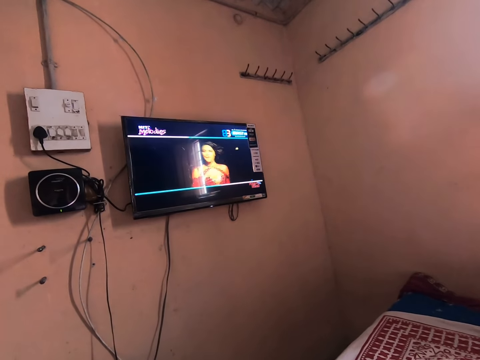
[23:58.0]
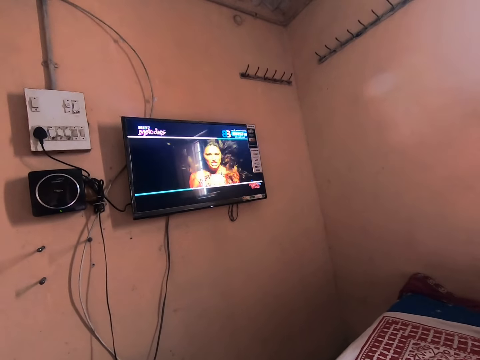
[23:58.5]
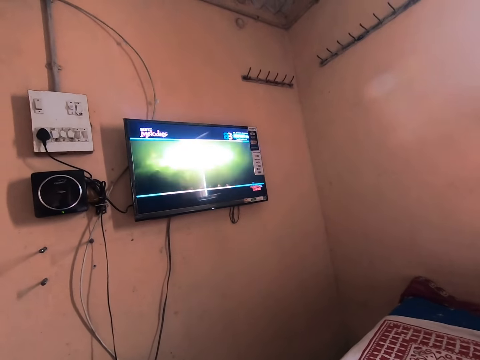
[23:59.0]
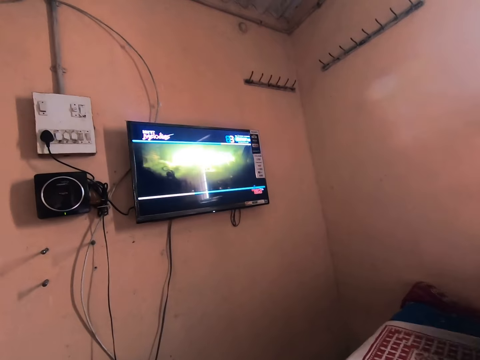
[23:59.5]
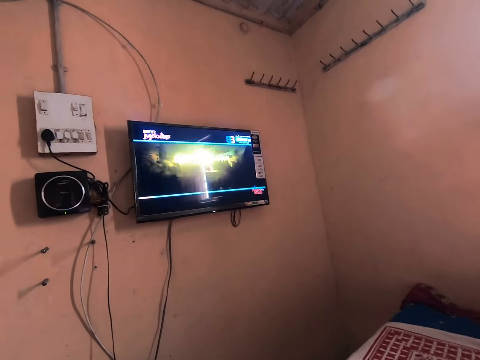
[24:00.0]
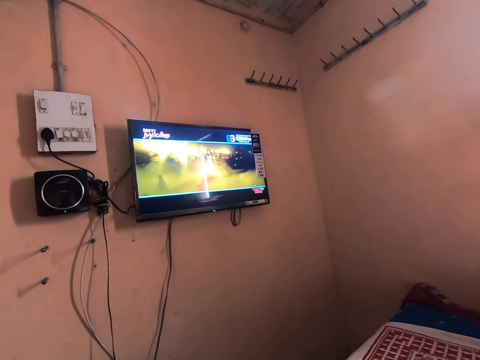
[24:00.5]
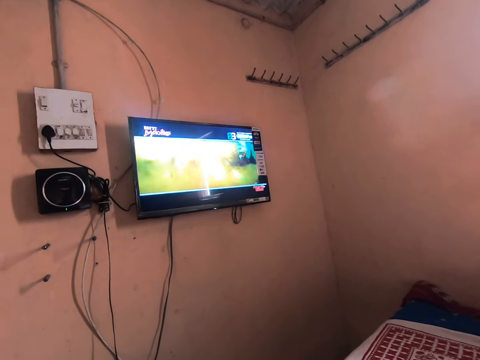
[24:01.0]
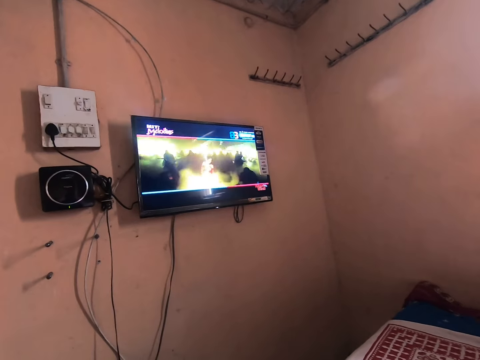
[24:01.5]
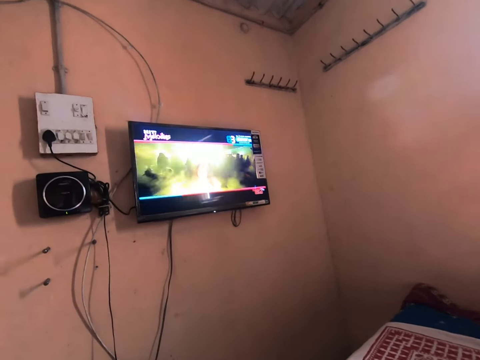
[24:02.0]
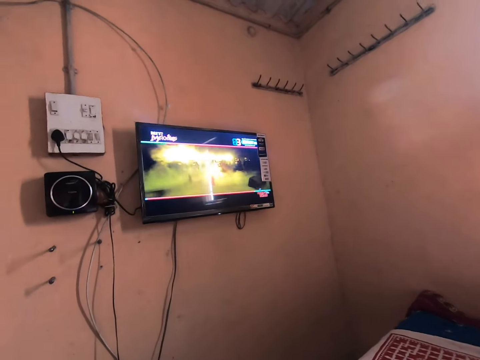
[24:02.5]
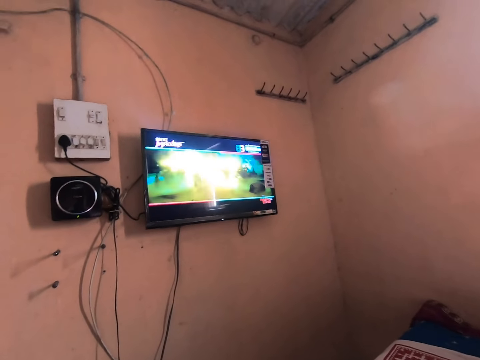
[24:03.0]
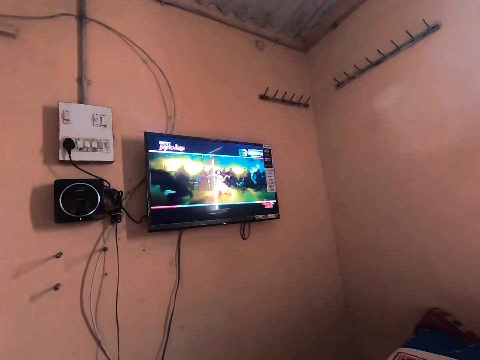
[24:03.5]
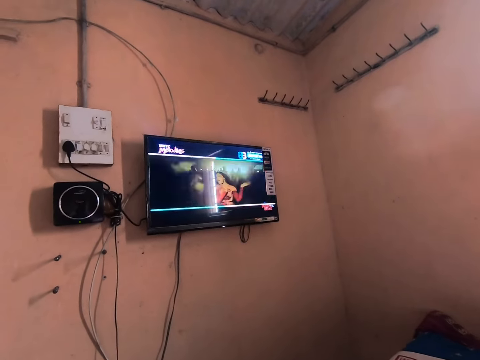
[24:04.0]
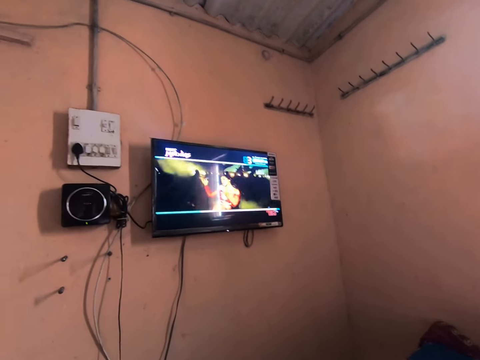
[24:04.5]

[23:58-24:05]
The camera wearer moves a remote controller.

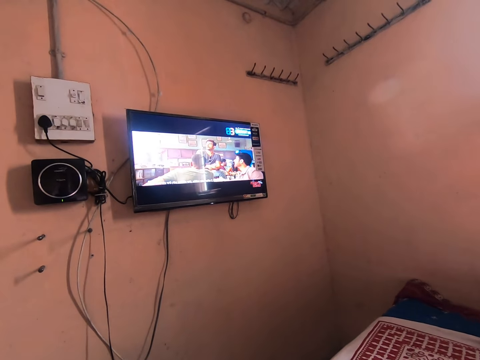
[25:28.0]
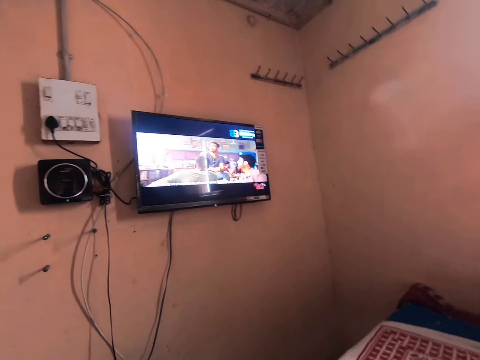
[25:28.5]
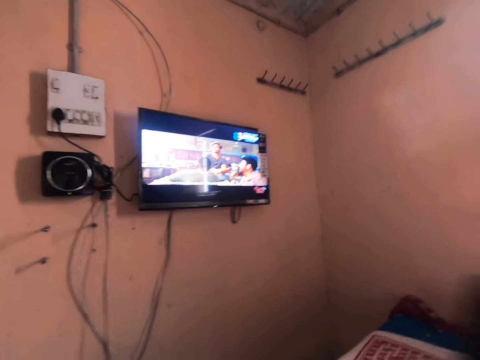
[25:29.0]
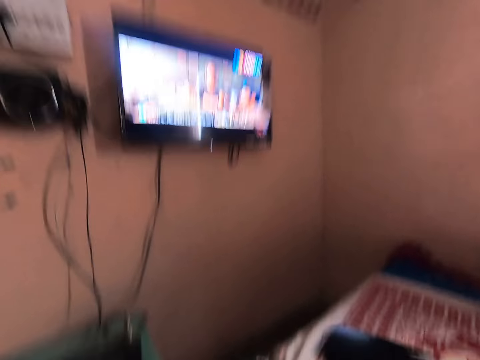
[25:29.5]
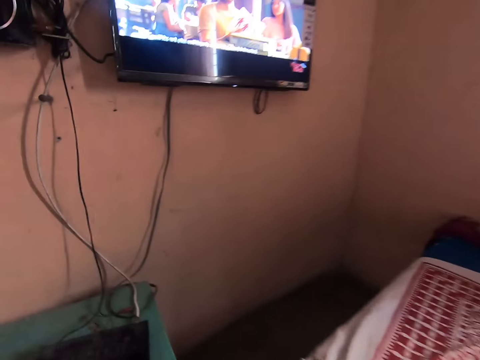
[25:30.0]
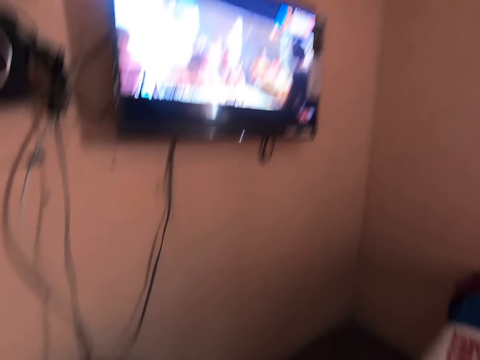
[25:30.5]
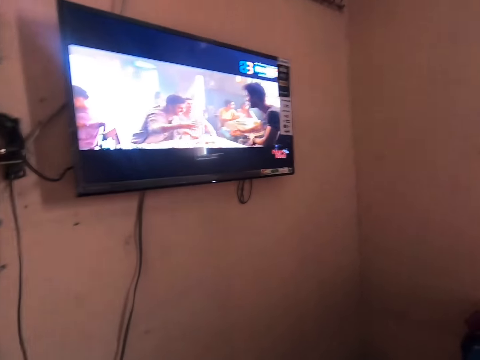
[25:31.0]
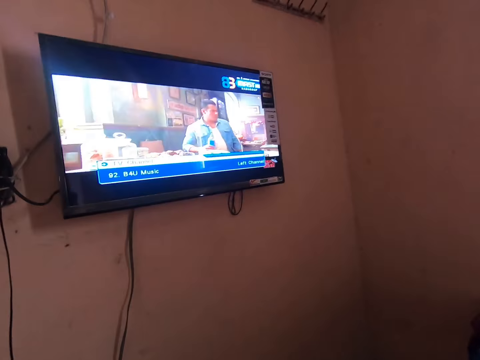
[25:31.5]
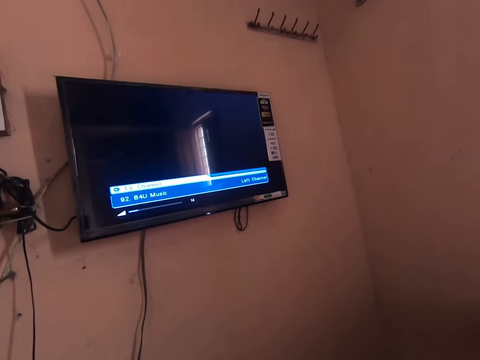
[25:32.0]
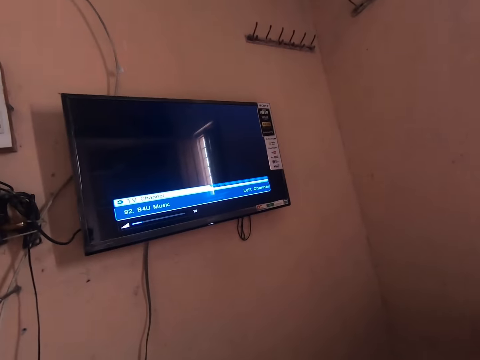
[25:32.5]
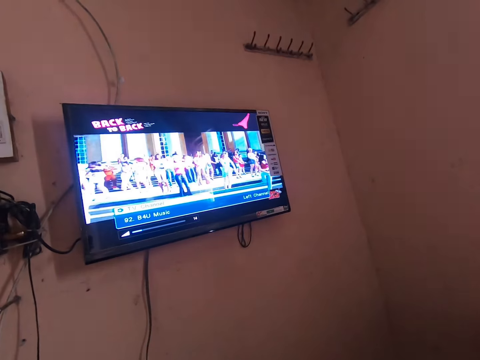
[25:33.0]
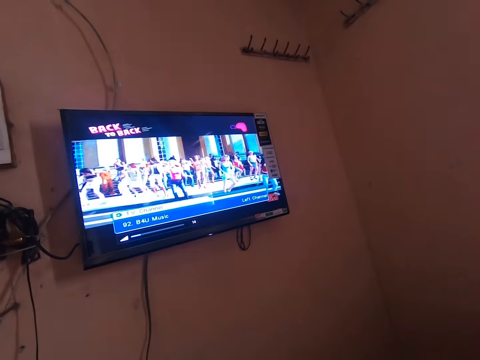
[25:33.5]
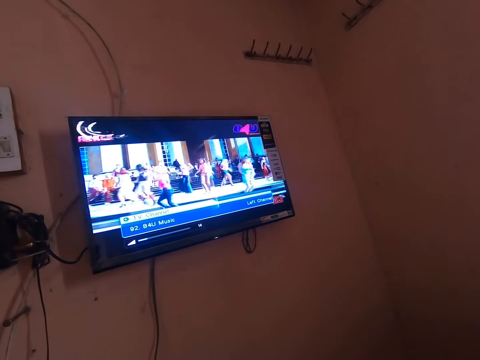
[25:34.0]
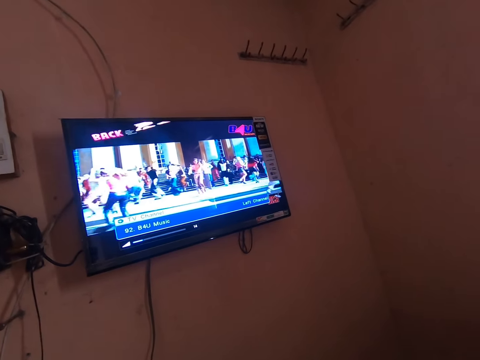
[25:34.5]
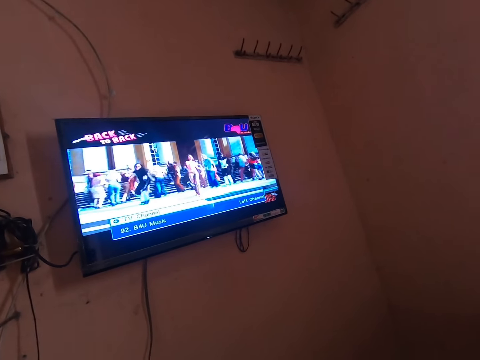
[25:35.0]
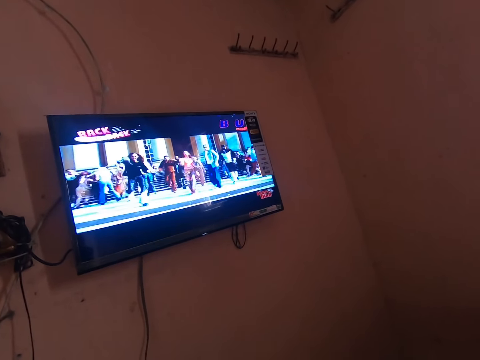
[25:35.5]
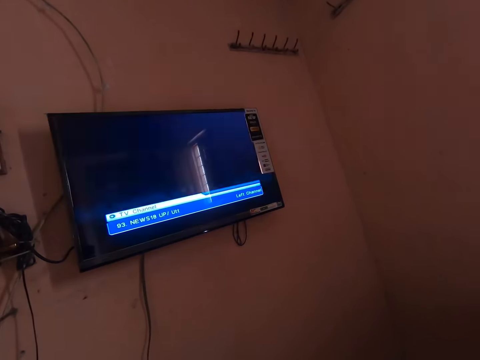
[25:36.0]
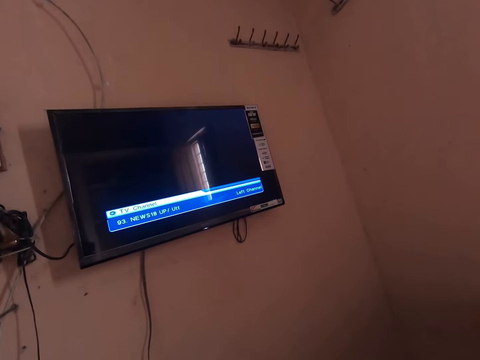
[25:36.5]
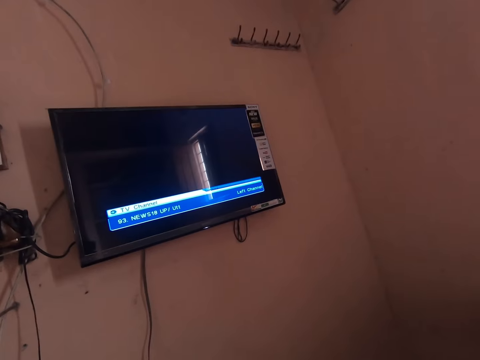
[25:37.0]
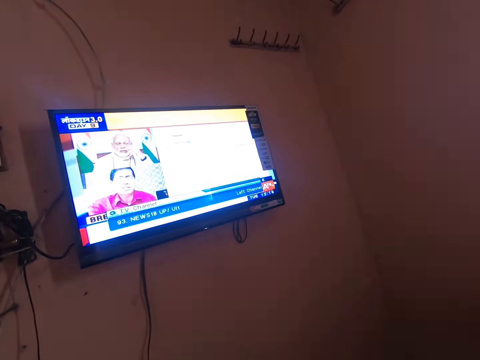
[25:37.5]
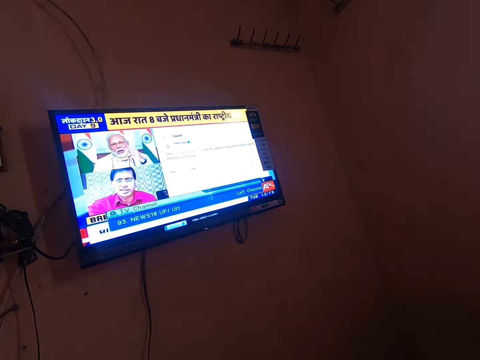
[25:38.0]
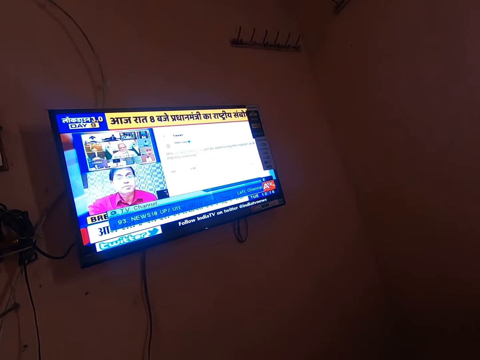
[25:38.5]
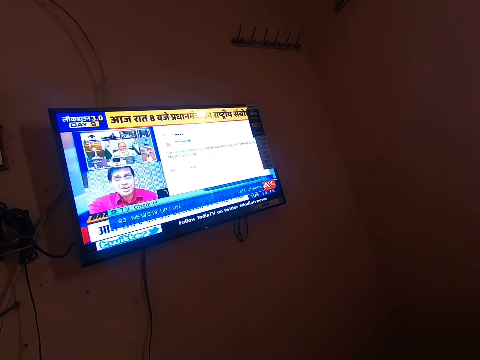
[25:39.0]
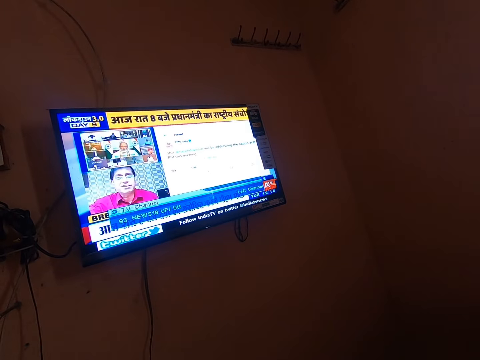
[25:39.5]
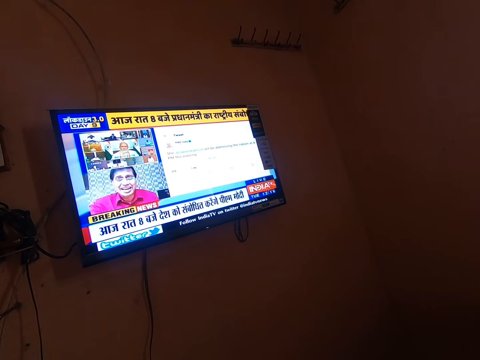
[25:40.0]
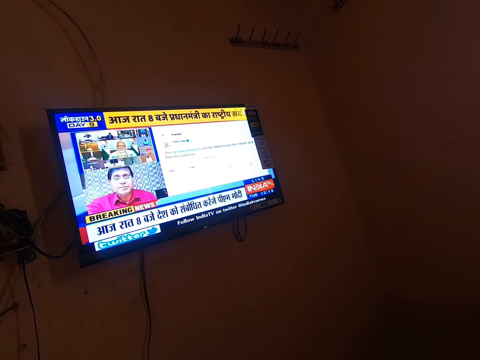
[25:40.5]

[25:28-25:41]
The camera wearer moves a remote controller. They operate the digital decoder. They switch the channel. They watch the channel. They switch the channel. They watch the channel.

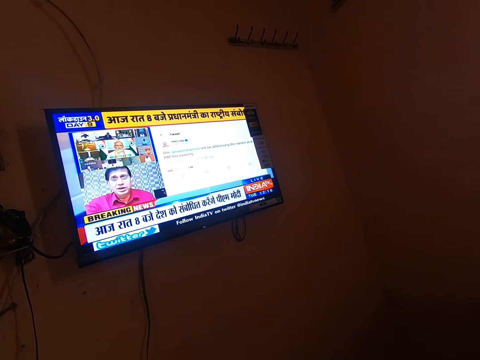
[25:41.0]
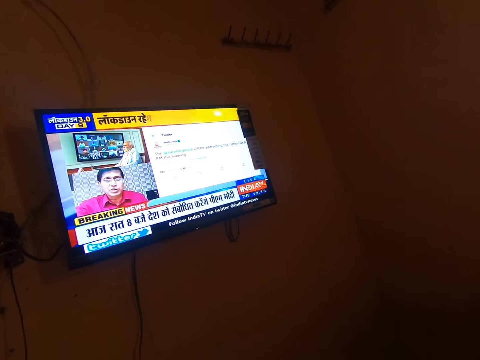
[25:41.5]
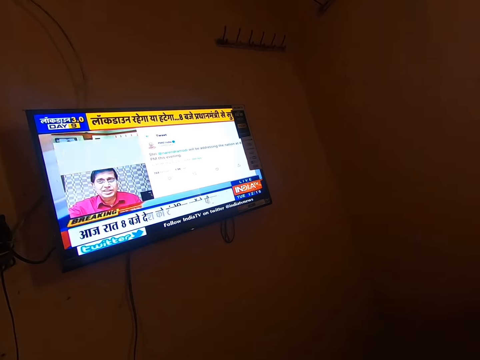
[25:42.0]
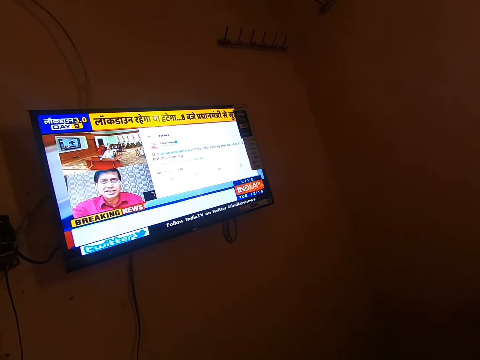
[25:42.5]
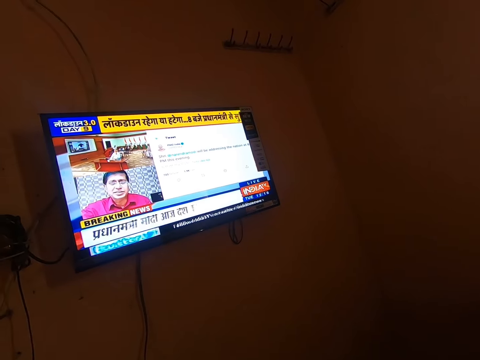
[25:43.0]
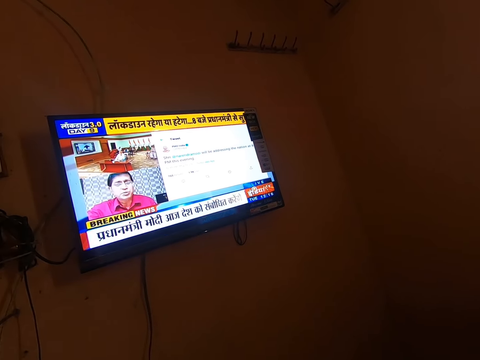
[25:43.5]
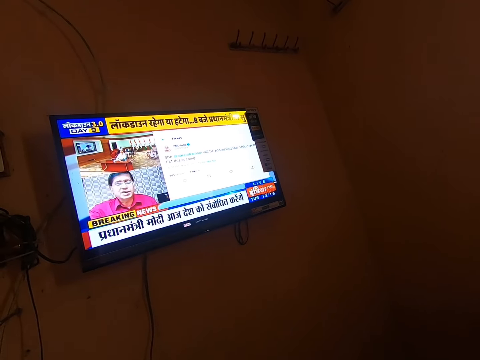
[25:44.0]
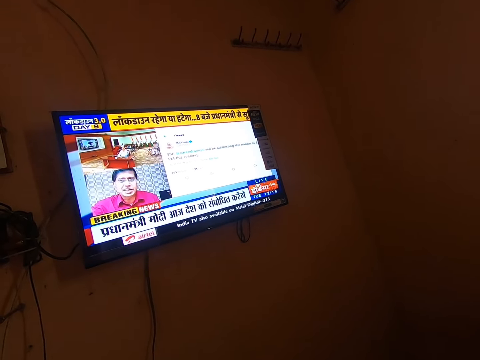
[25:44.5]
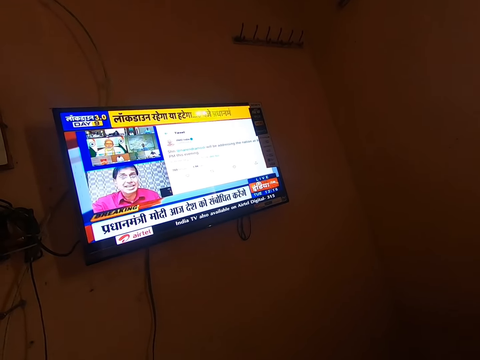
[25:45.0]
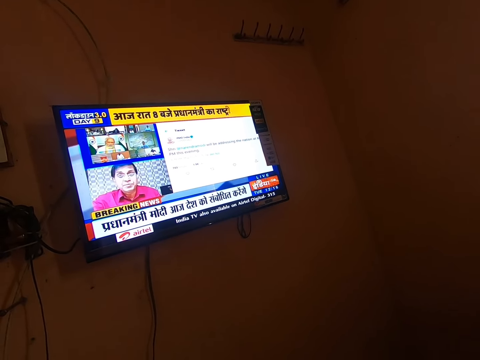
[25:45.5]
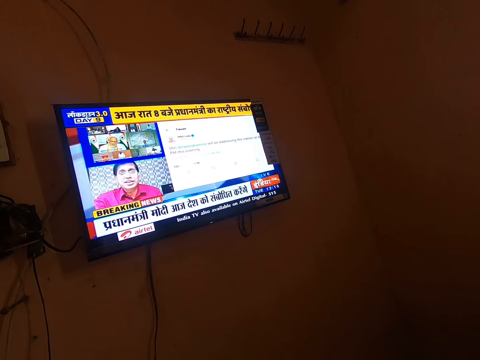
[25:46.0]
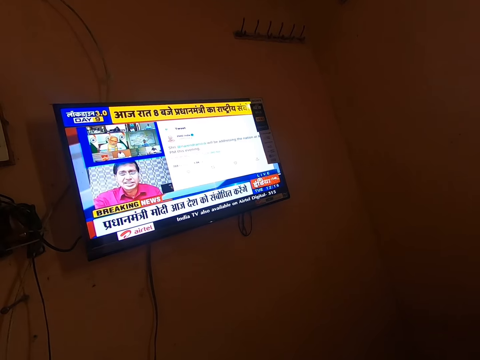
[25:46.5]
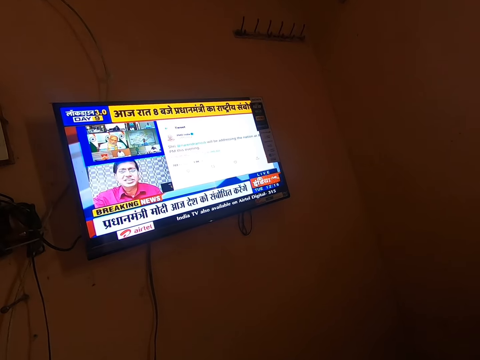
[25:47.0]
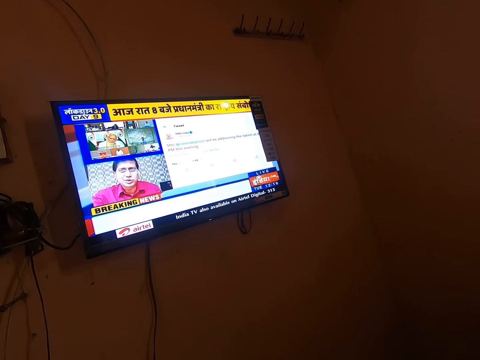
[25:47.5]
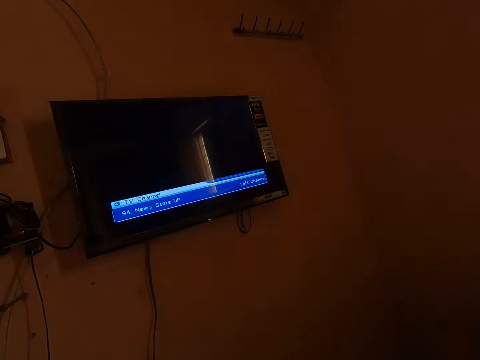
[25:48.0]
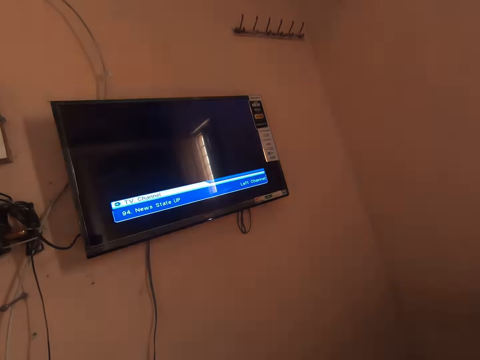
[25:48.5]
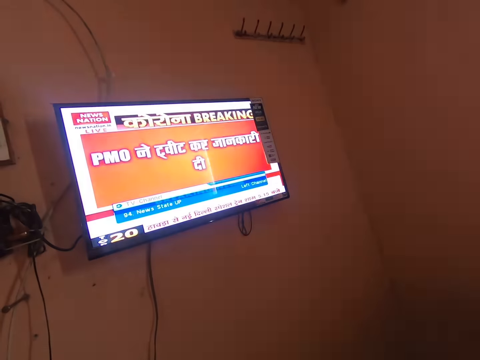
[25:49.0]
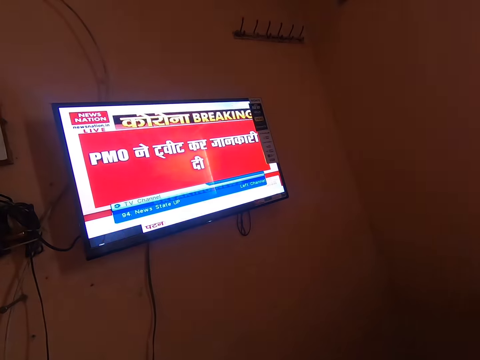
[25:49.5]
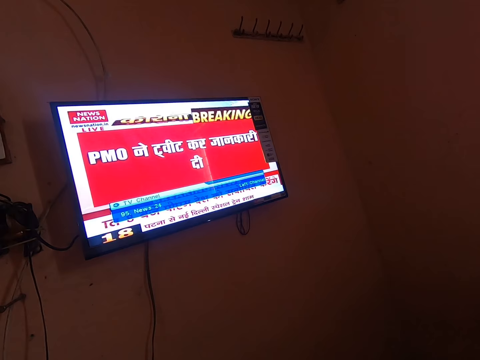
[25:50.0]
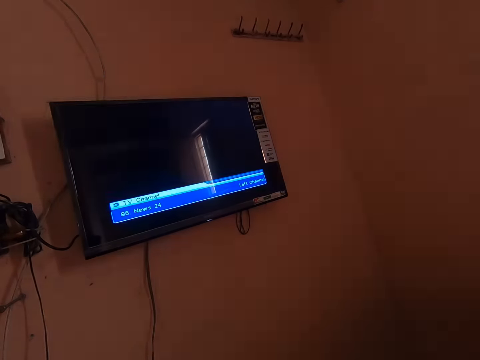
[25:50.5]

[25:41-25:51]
The camera wearer switches the channel.
